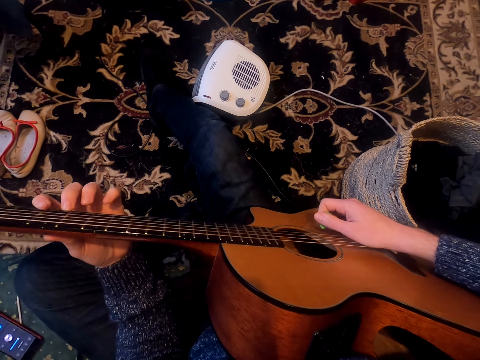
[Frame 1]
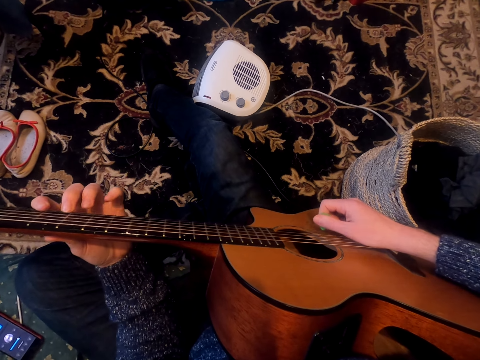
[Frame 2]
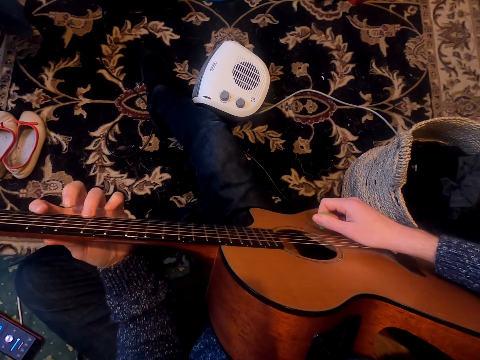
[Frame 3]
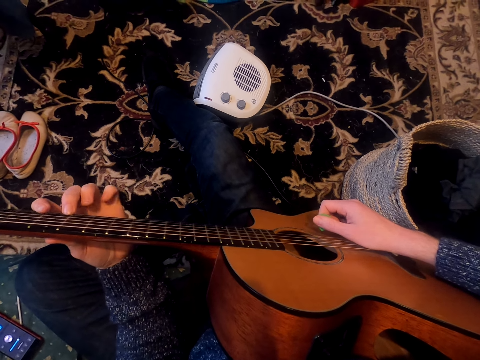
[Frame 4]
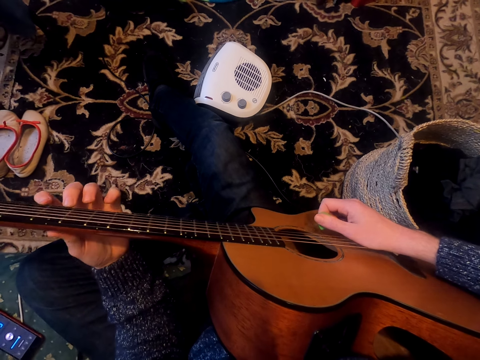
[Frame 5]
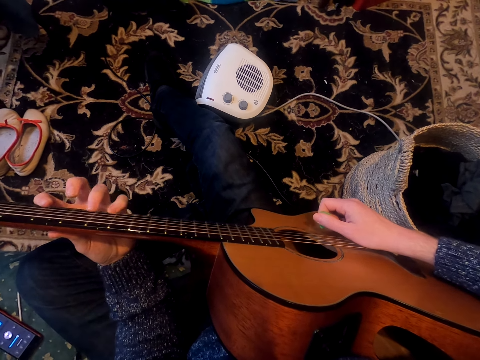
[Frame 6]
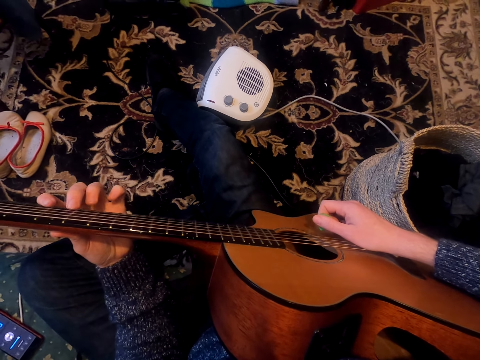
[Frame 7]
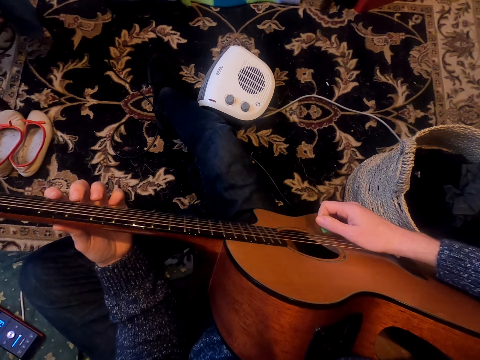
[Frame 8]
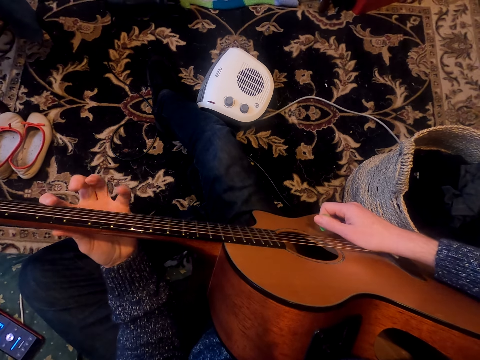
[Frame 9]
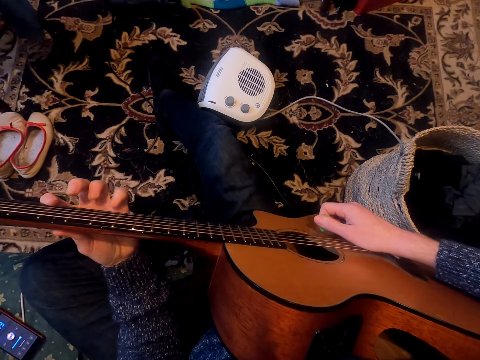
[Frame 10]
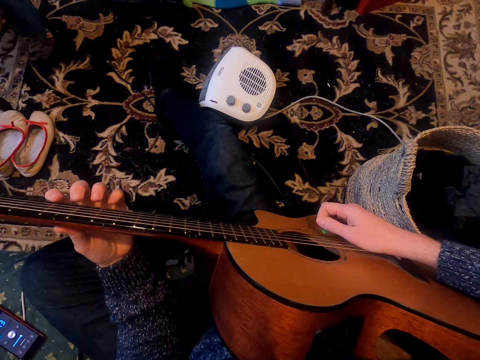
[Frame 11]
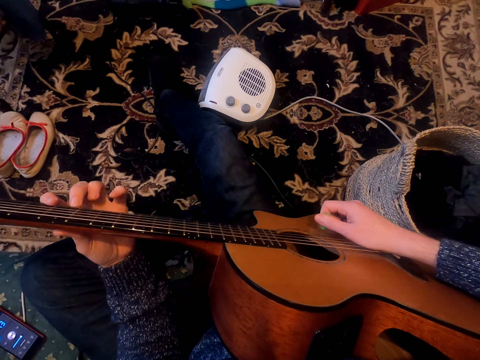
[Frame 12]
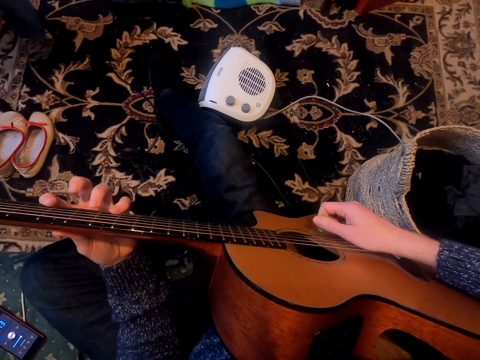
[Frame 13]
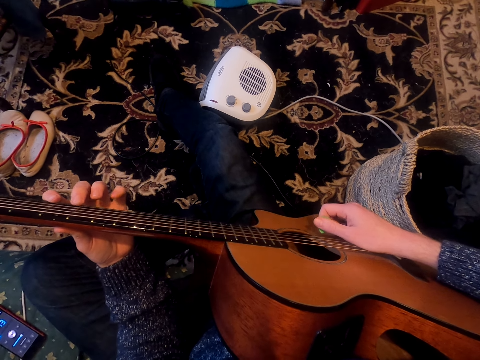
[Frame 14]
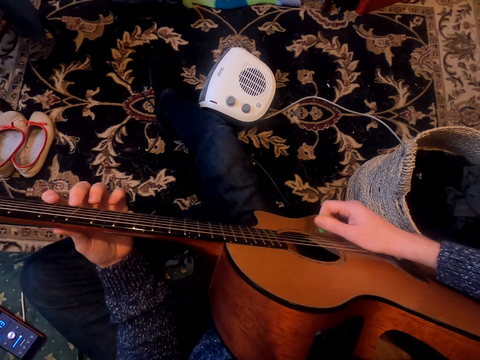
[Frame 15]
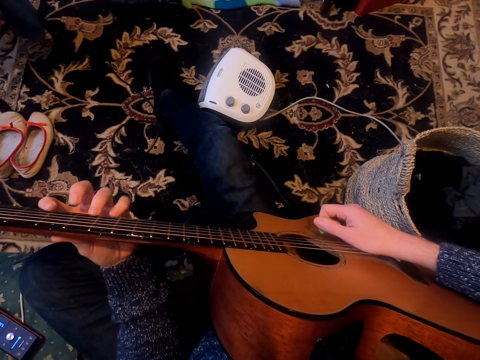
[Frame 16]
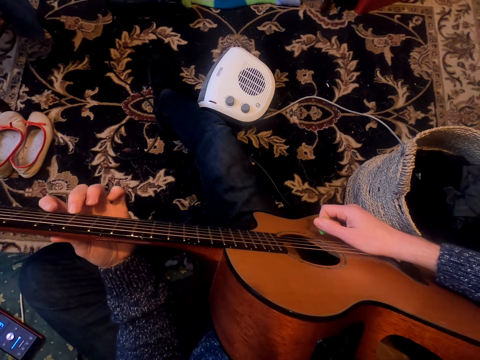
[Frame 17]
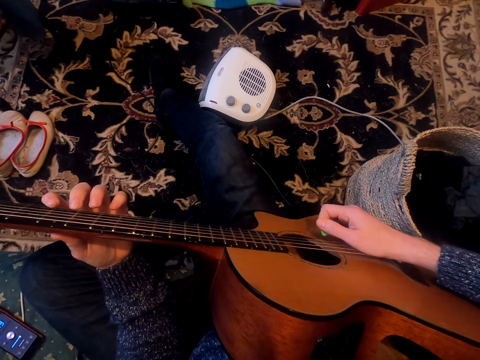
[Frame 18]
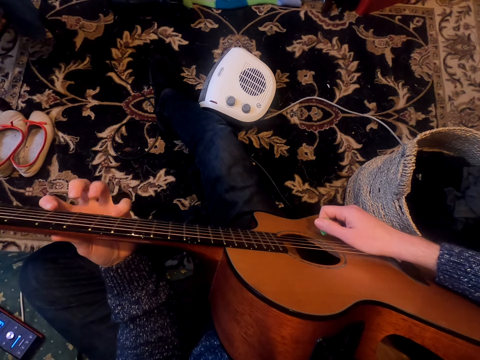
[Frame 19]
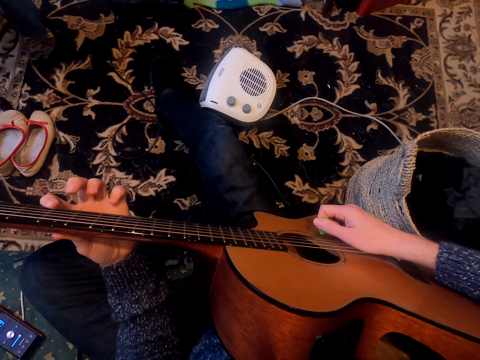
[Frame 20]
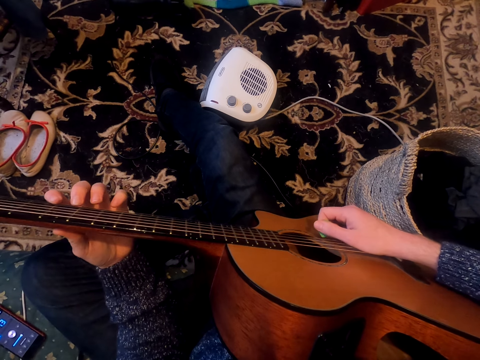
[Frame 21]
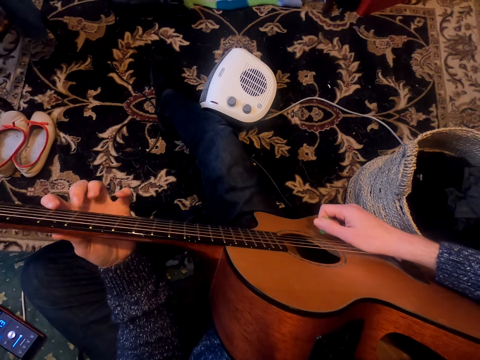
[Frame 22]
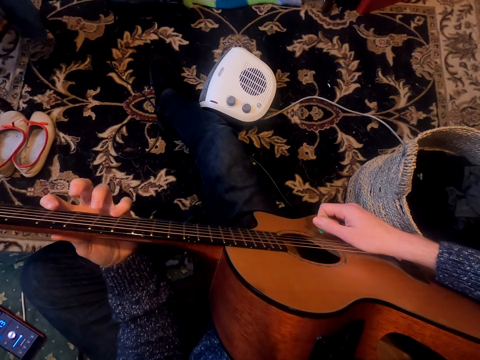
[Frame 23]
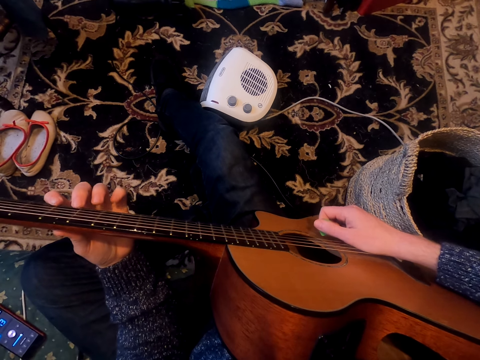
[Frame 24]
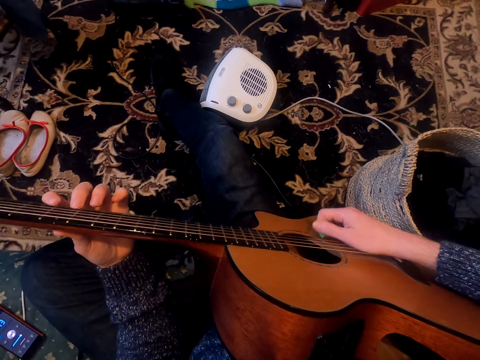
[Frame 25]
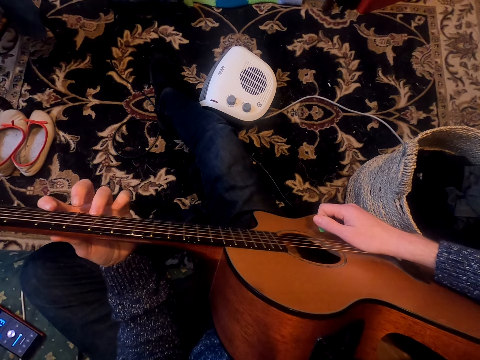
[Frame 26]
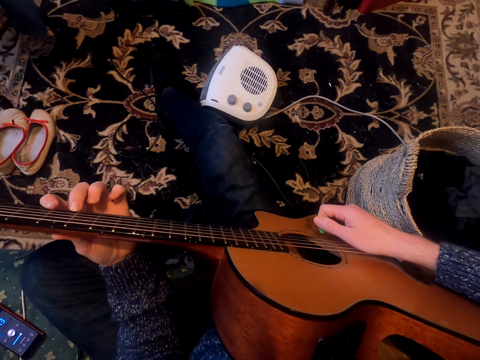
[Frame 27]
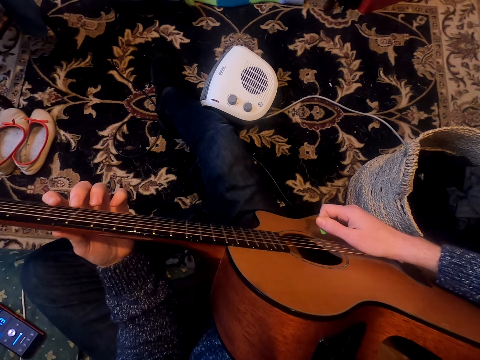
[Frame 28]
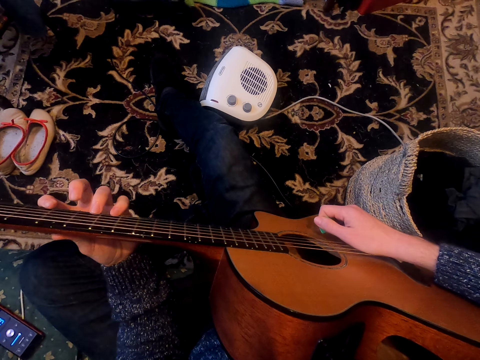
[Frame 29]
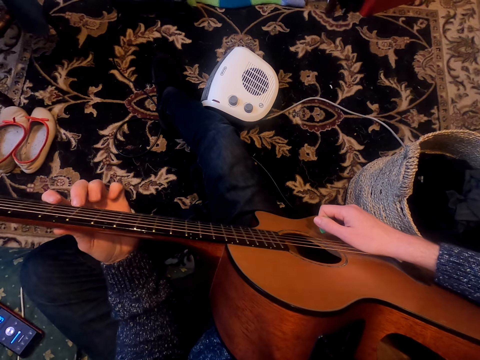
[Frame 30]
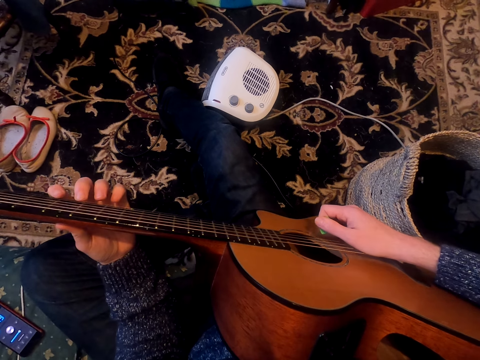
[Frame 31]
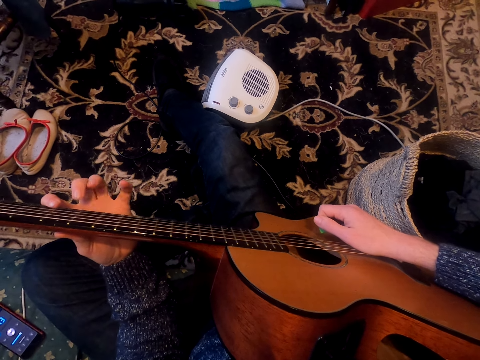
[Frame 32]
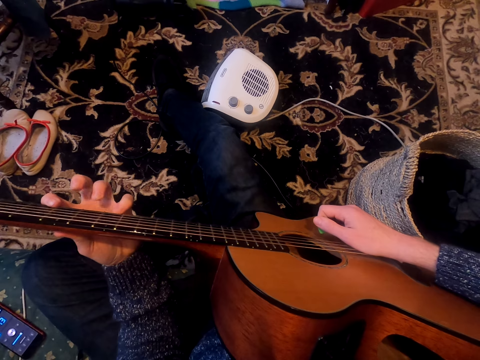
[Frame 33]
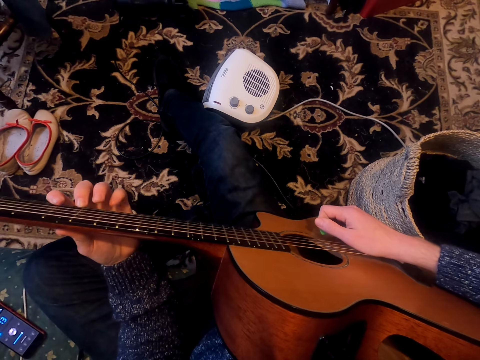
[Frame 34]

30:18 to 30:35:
The camera wearer tunes the guitar. They hold the guitar.

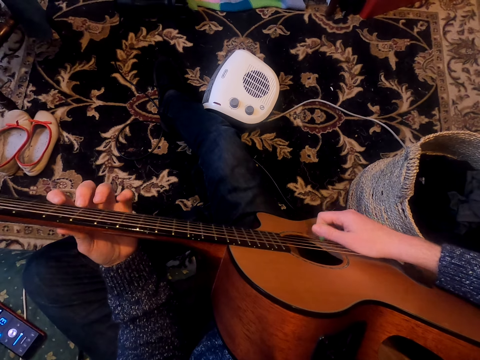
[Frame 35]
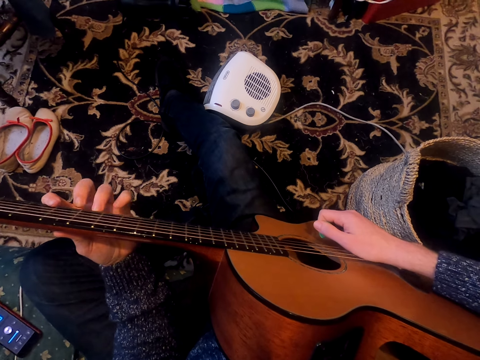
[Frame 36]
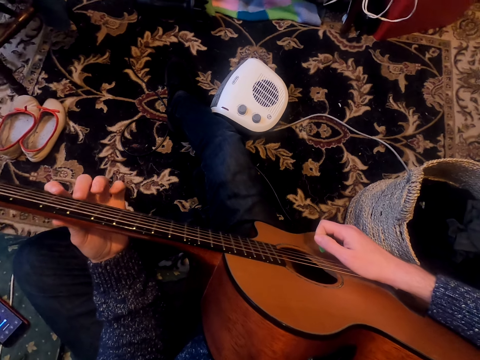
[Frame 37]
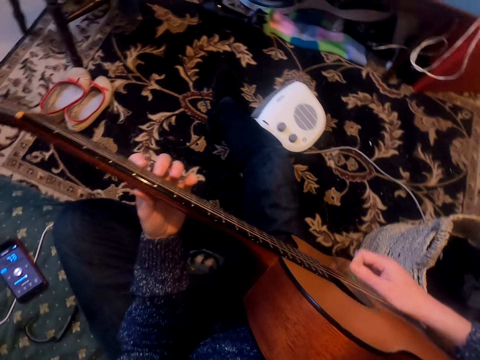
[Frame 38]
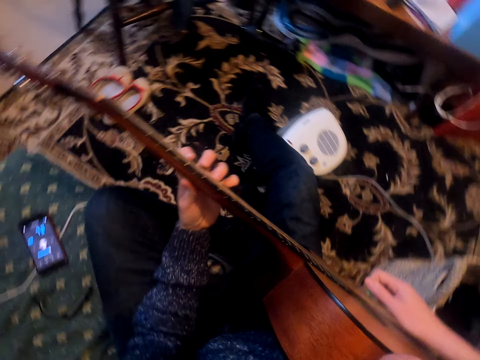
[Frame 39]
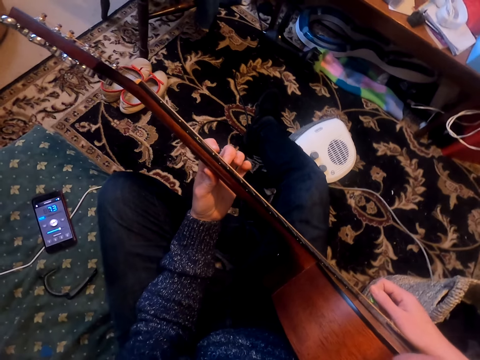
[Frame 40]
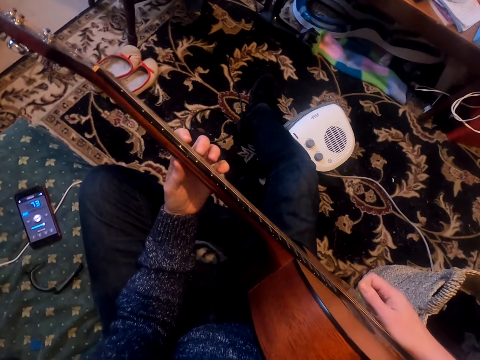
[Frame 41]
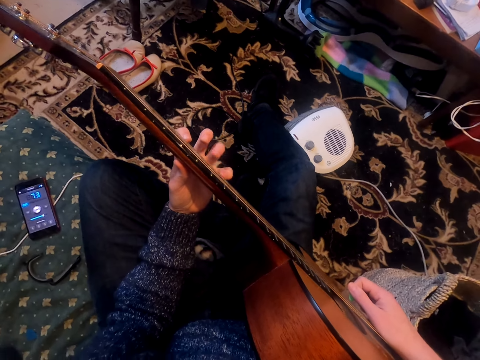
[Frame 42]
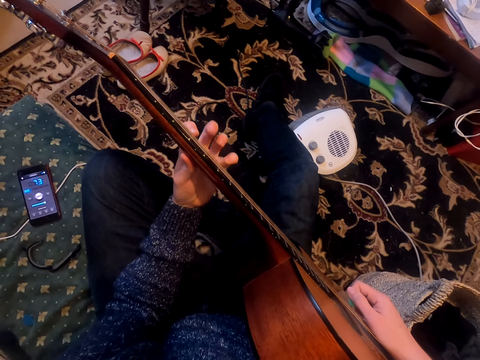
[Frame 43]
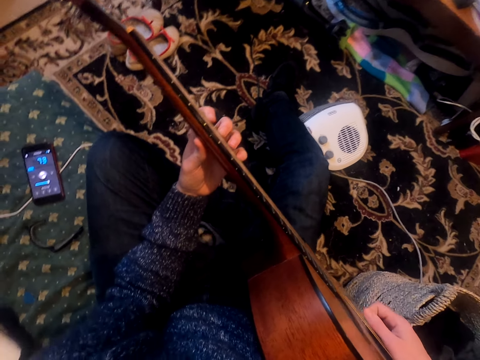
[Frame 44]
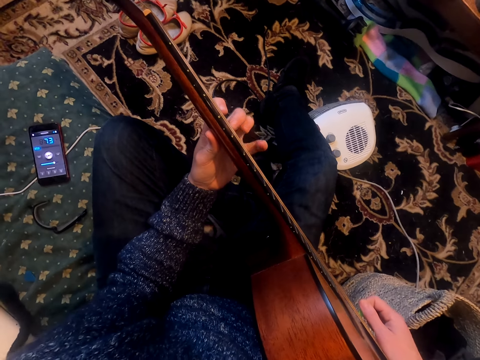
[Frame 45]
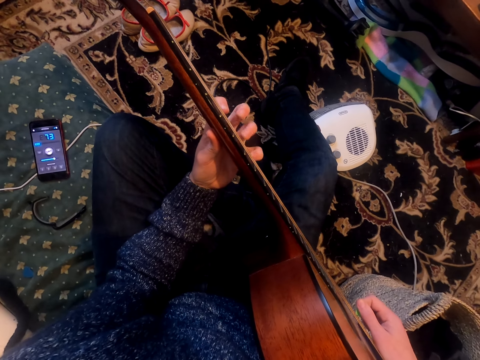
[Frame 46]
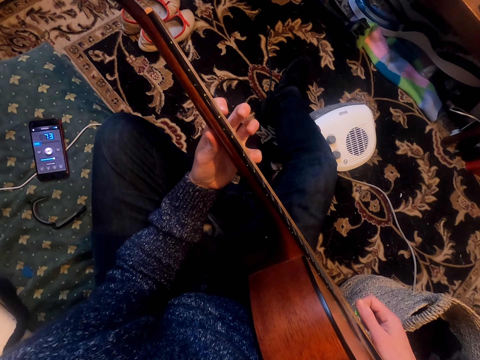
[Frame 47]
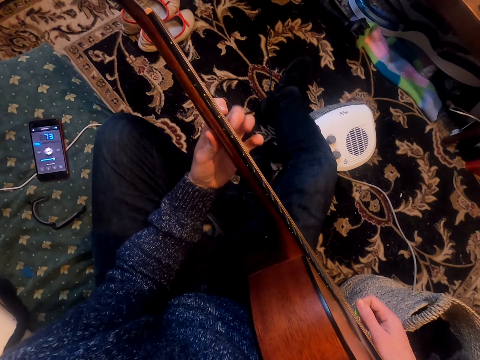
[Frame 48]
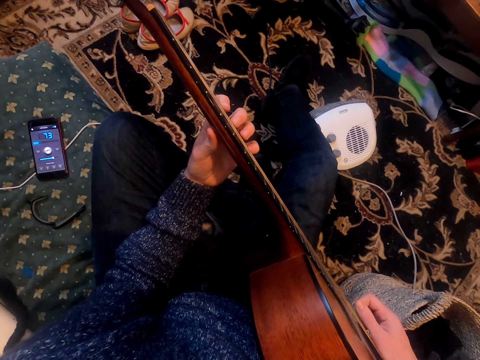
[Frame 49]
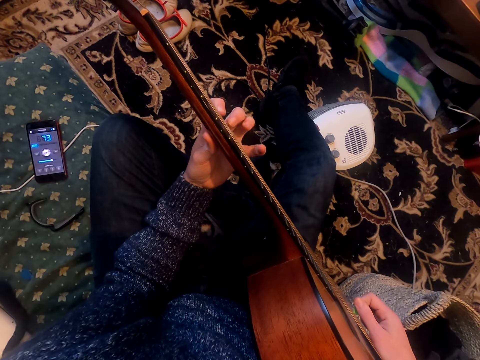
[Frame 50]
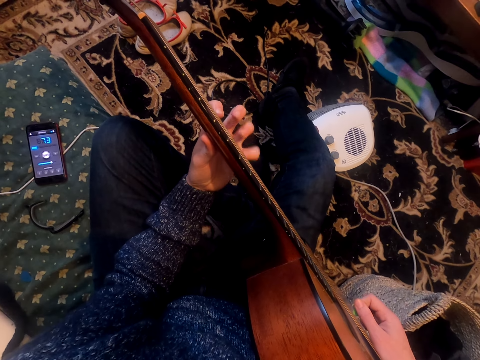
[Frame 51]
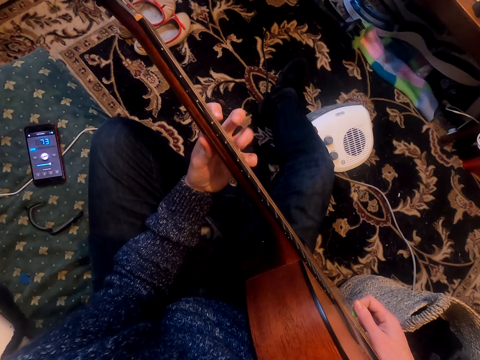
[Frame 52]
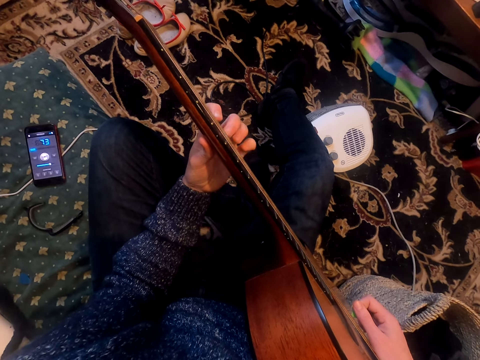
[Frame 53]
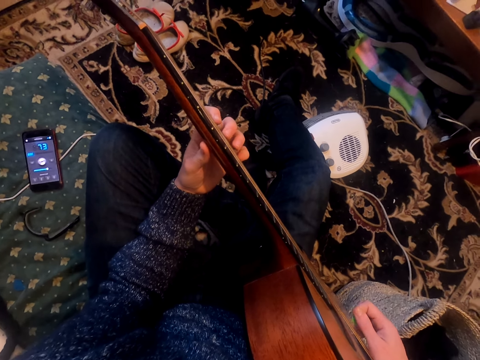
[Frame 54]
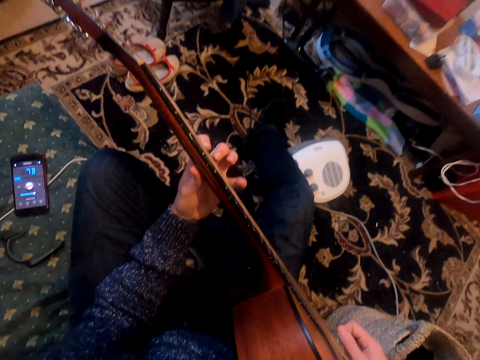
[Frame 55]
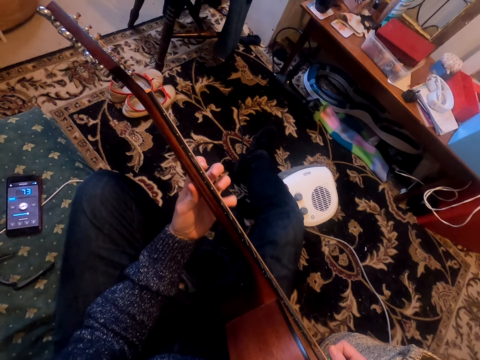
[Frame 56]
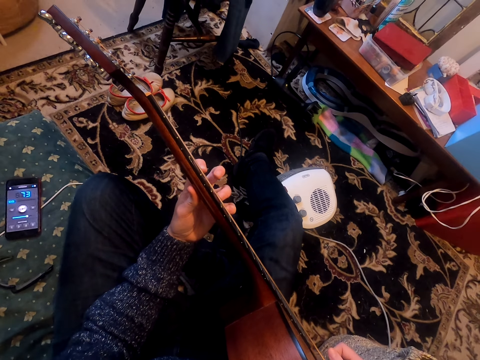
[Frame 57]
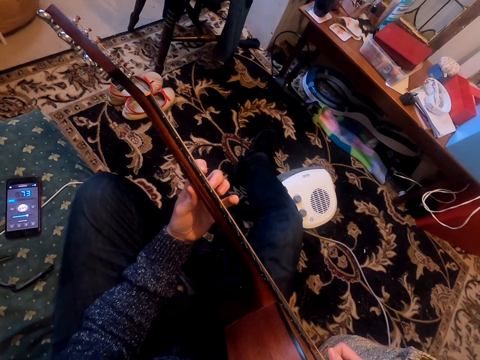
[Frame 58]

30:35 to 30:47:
The camera wearer looks at the guitar.
